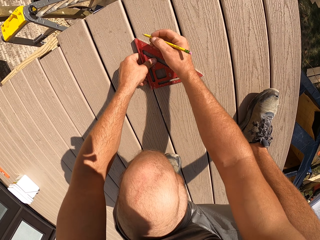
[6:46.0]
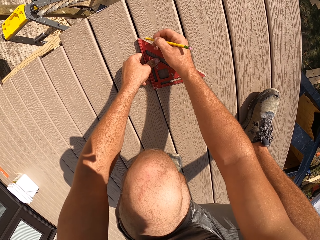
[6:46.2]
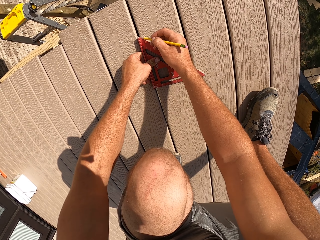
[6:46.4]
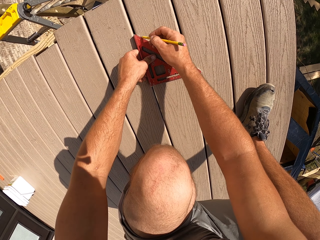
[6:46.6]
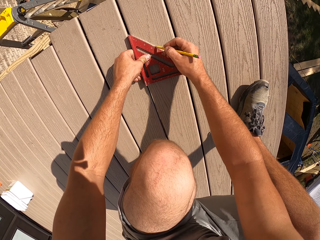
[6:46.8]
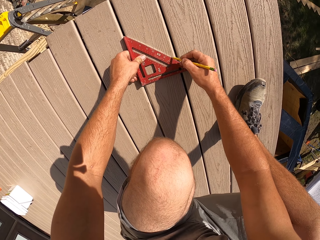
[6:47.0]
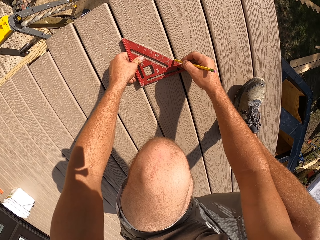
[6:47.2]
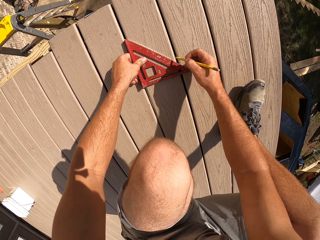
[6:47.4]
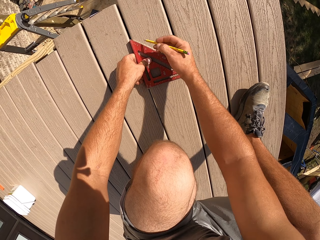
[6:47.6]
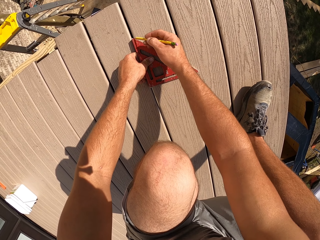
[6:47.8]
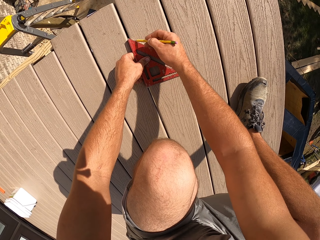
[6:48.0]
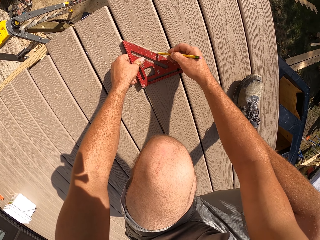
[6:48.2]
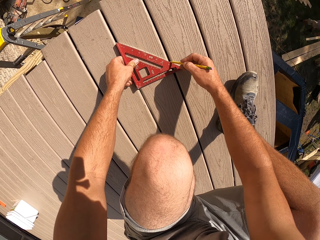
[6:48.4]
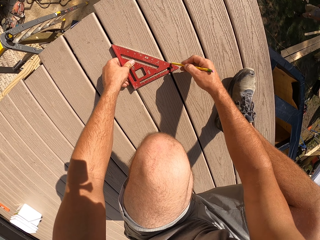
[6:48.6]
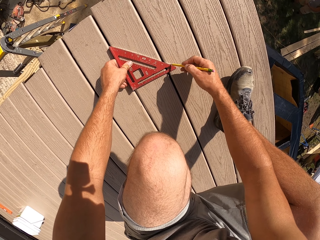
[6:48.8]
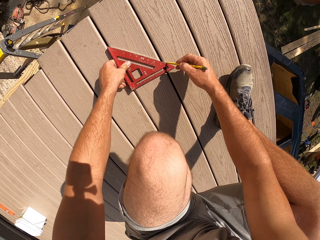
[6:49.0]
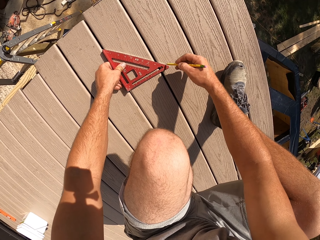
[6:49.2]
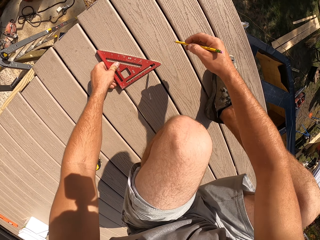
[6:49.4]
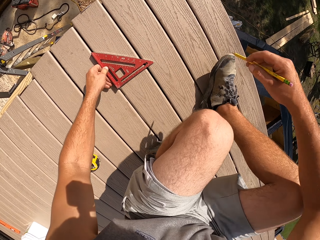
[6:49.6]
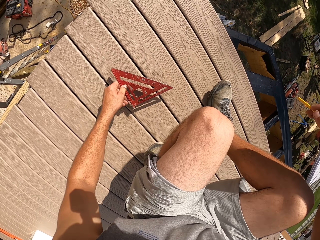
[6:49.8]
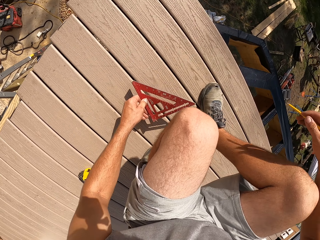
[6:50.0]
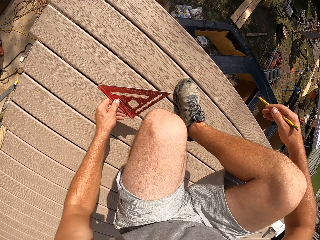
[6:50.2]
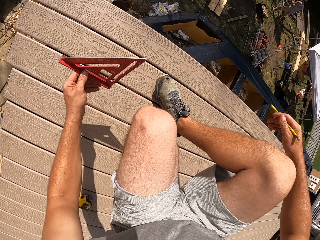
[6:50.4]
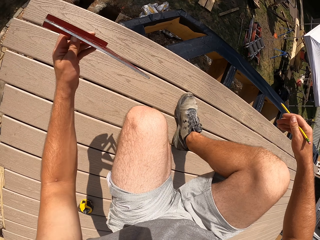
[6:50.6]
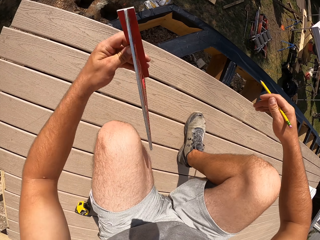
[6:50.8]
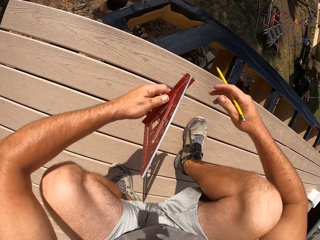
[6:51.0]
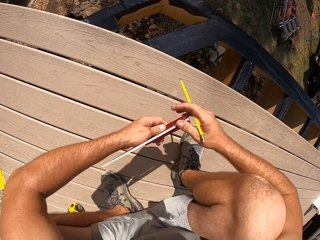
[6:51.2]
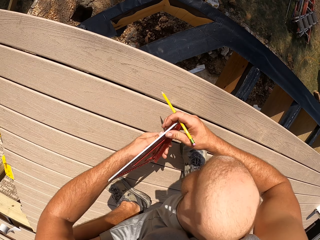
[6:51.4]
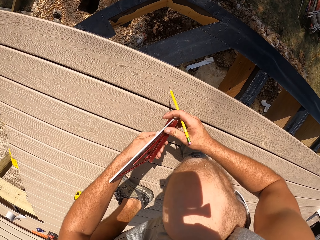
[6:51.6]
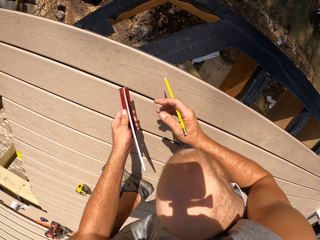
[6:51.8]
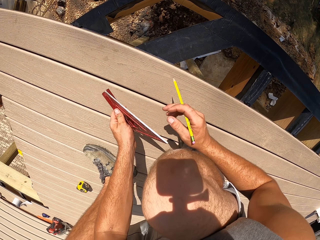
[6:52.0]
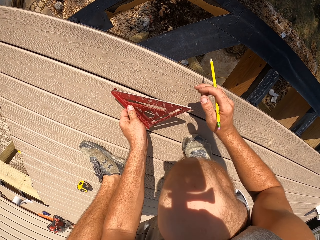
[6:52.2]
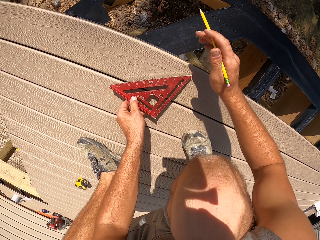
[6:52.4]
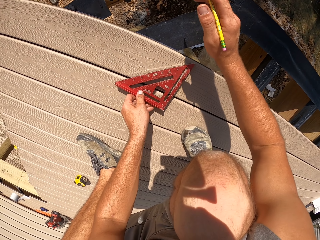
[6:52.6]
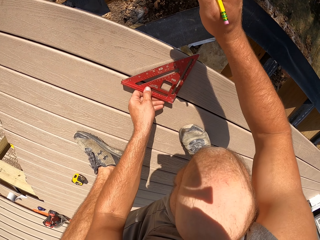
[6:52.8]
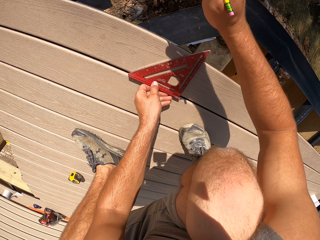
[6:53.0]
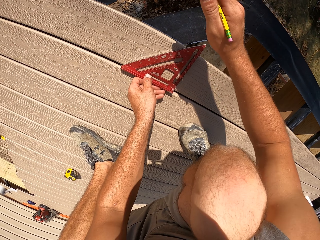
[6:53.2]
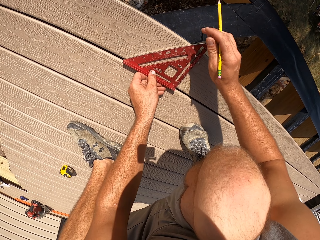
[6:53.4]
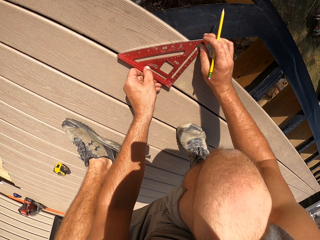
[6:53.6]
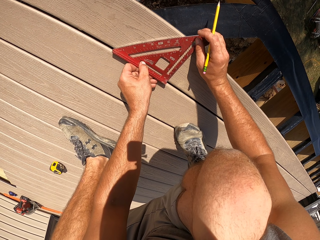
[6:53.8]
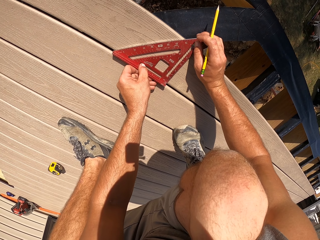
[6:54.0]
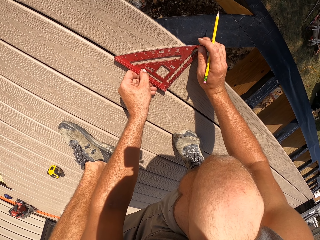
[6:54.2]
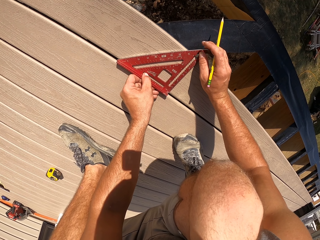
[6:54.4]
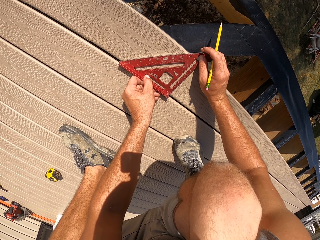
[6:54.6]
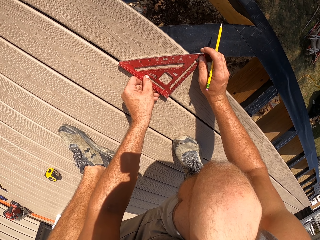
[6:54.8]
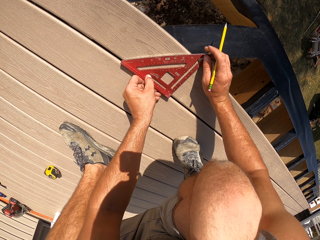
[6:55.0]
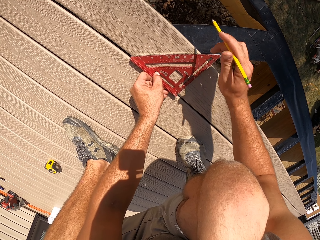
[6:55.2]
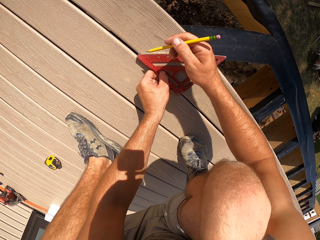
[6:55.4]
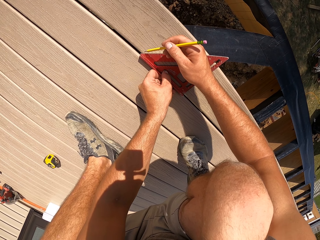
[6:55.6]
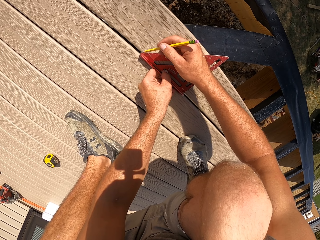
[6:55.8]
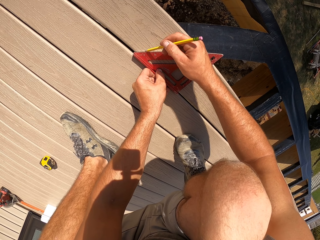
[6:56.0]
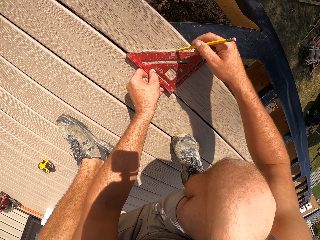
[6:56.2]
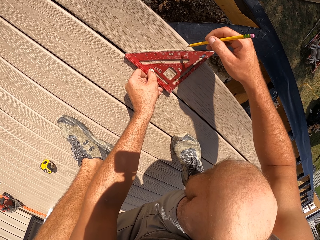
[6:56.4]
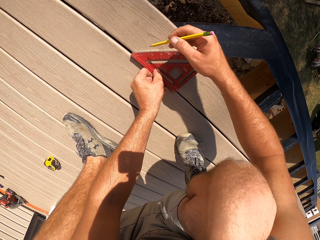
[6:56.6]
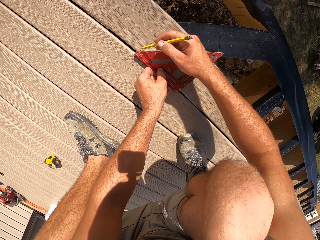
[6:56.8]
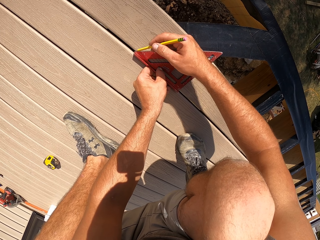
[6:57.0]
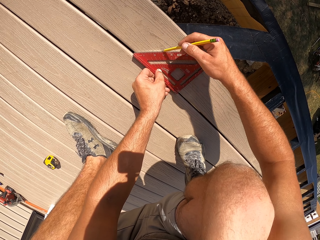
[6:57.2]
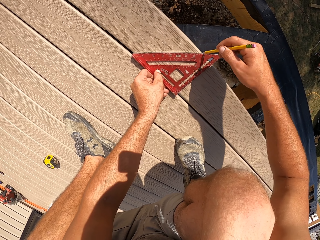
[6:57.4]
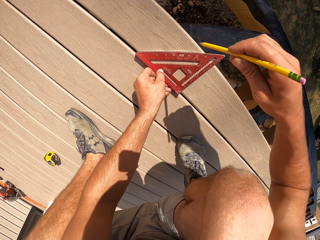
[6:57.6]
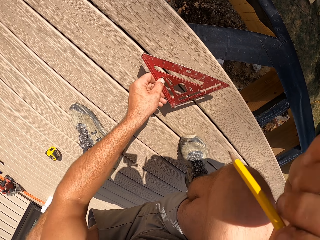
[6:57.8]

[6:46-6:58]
The camera wearer marks the size required on the wood. They measure the size required. They mark the size required.

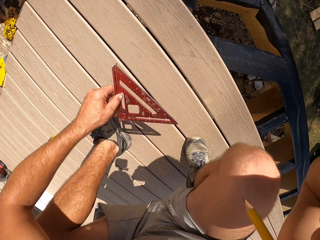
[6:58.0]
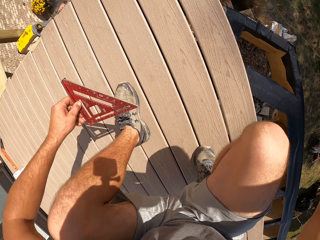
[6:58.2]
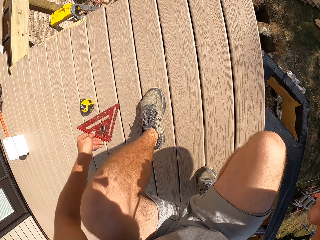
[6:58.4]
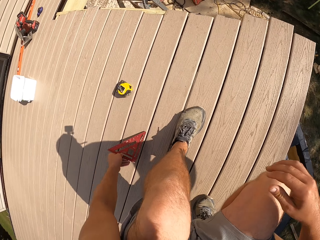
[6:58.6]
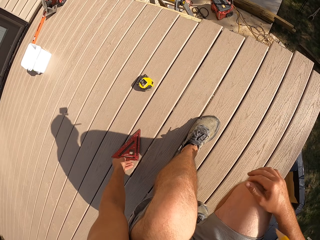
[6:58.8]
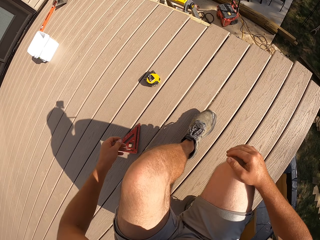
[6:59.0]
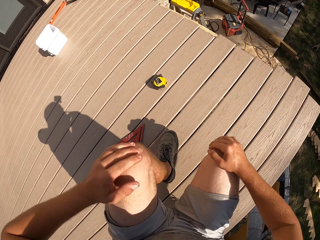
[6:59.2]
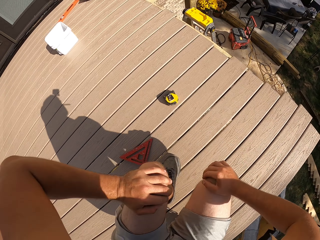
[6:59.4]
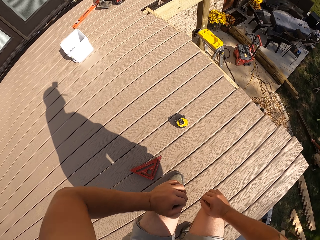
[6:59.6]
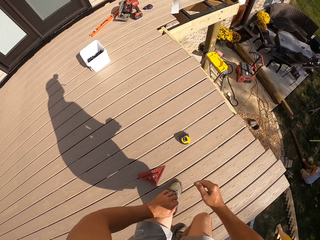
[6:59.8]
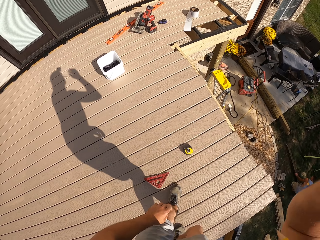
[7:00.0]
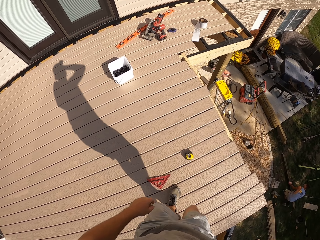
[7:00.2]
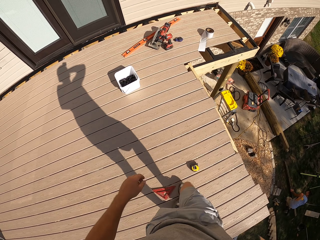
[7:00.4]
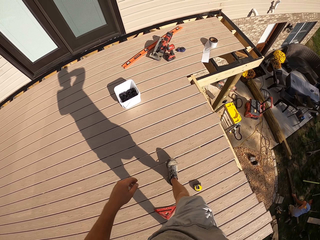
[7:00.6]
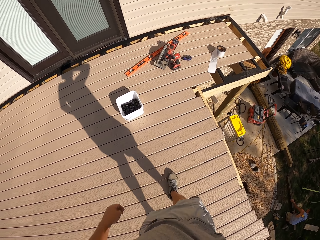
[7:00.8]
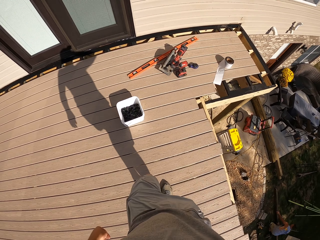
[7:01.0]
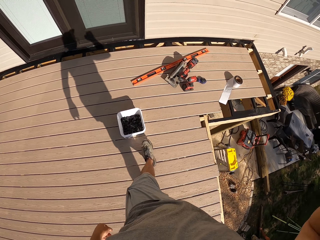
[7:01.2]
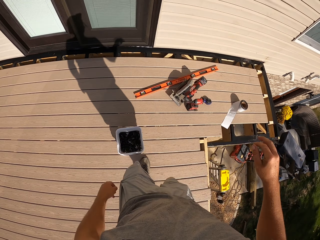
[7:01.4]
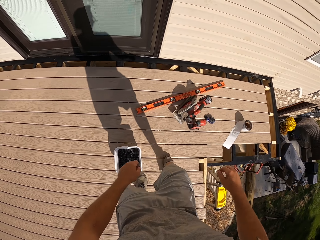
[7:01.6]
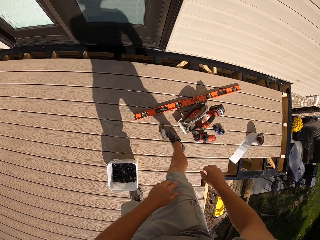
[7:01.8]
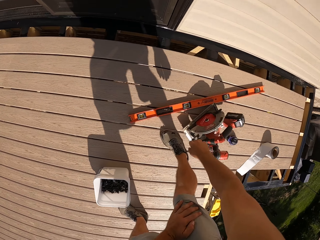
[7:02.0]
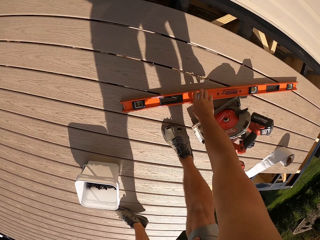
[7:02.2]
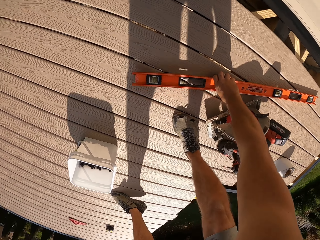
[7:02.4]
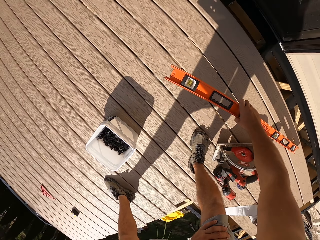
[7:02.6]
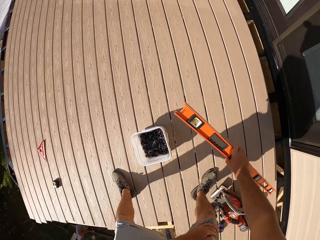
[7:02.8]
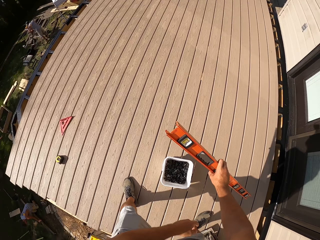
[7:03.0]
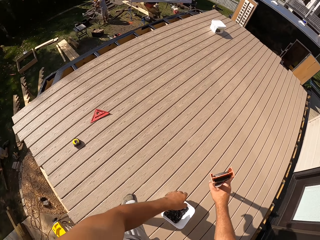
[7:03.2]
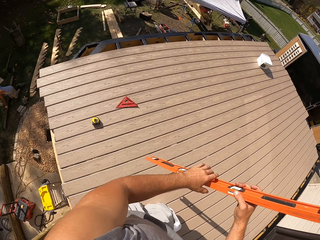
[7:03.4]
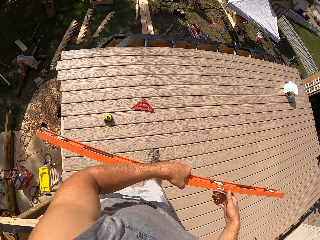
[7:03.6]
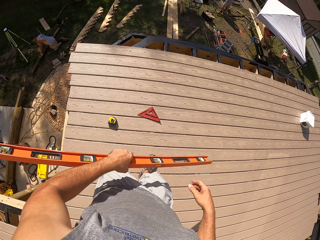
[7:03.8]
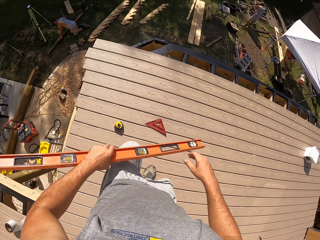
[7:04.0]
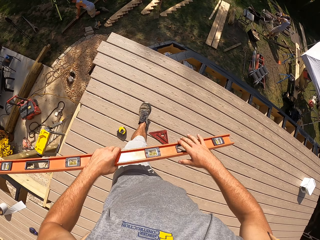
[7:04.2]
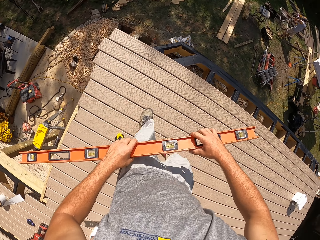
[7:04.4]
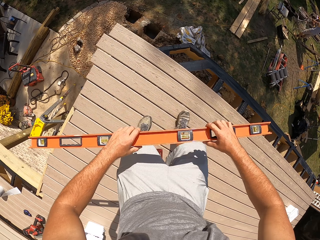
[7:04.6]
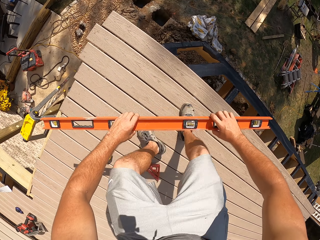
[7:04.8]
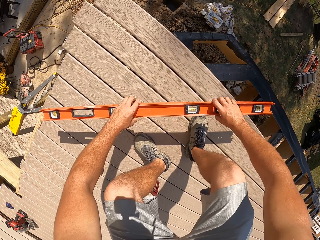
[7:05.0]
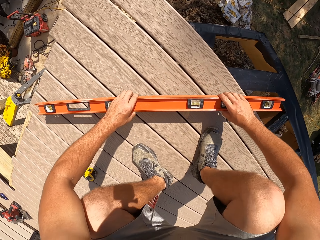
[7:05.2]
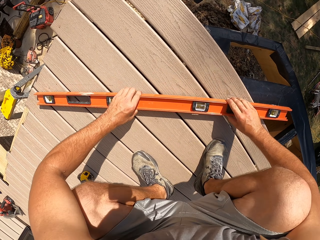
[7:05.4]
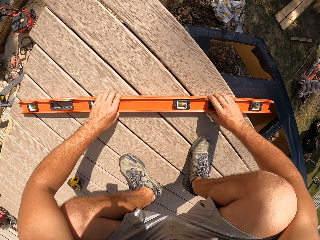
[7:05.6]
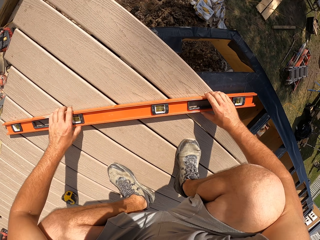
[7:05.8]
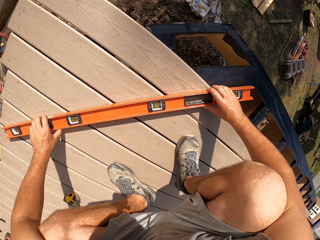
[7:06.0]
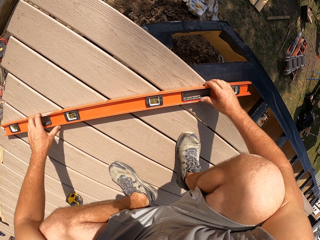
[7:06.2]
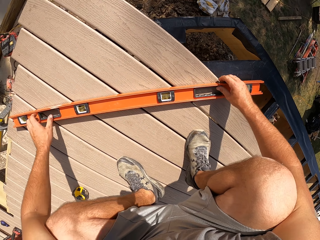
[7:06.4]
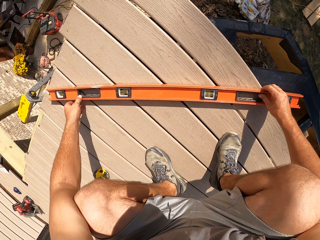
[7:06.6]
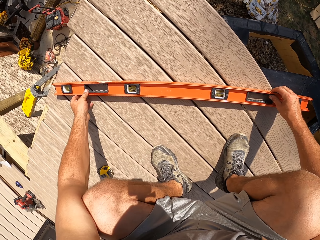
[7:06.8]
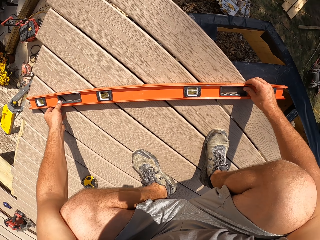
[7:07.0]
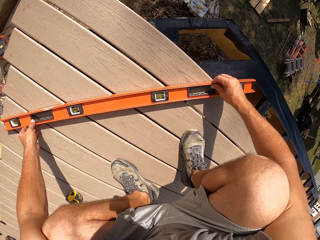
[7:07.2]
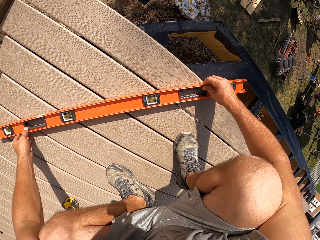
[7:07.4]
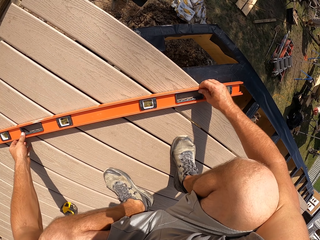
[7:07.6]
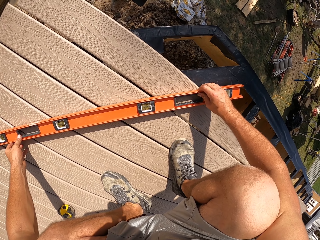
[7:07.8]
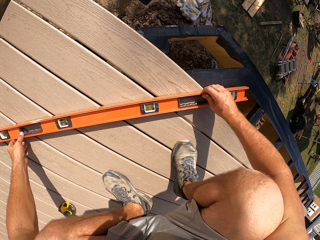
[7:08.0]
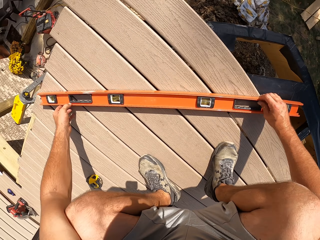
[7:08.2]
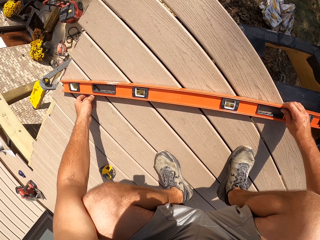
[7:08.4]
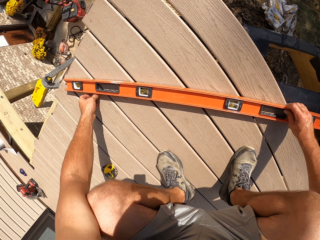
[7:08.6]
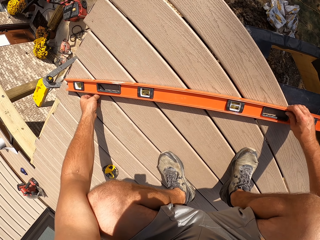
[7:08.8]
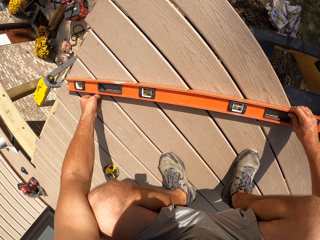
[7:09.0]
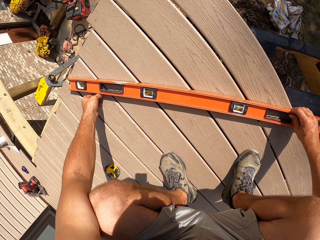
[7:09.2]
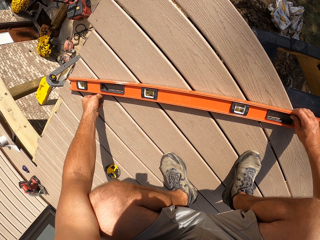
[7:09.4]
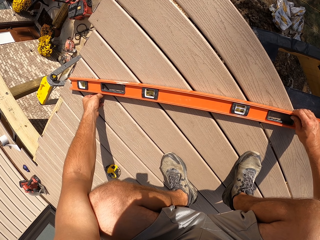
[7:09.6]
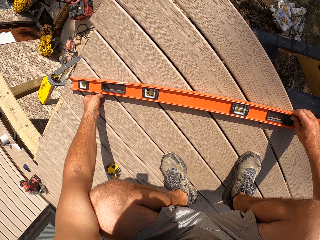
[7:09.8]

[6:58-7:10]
The camera wearer puts the pencil in the mouth. They put down the triangle ruler. They stand, walk and pick a metal ruler. They measure the size required.
